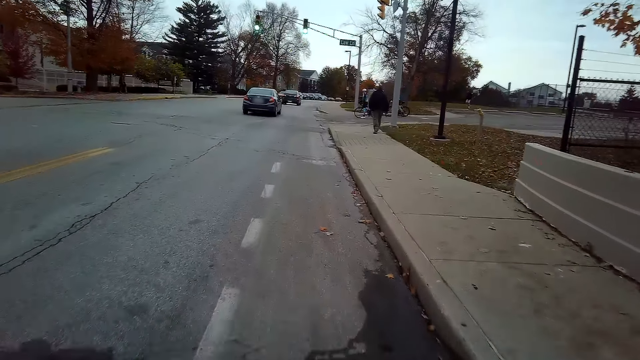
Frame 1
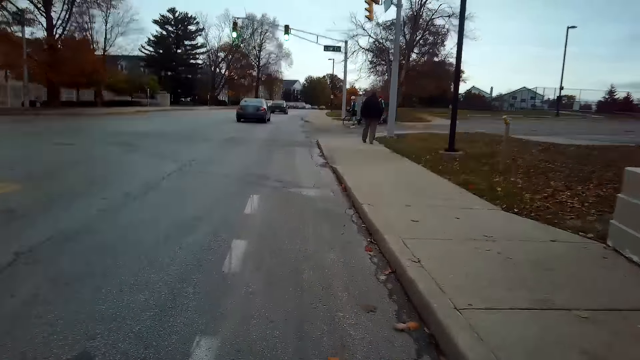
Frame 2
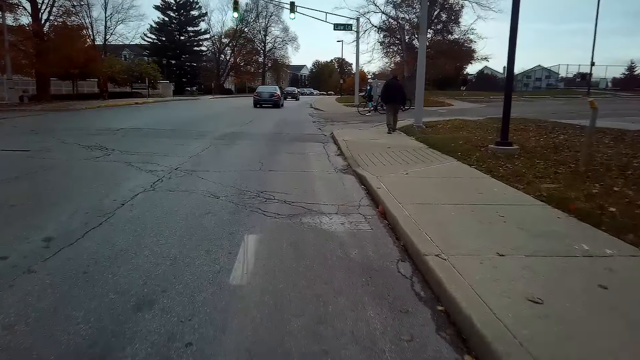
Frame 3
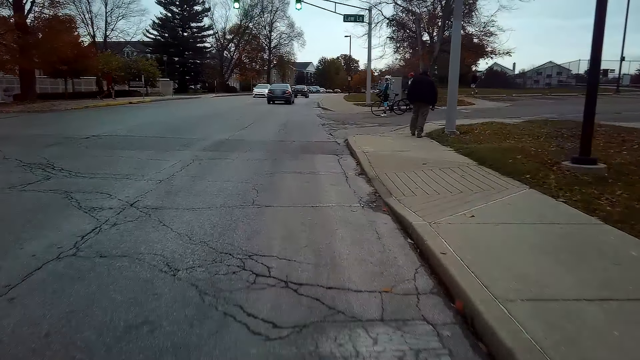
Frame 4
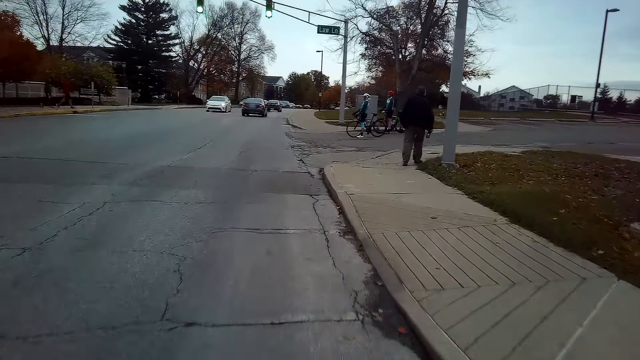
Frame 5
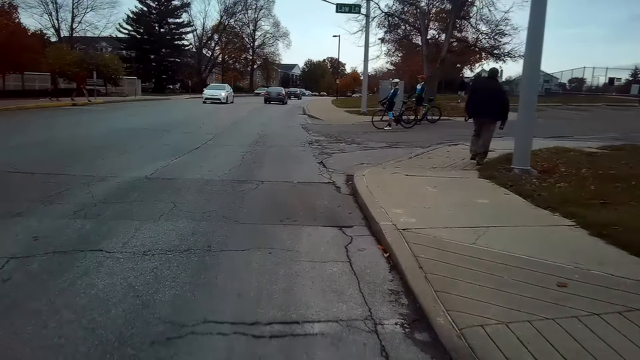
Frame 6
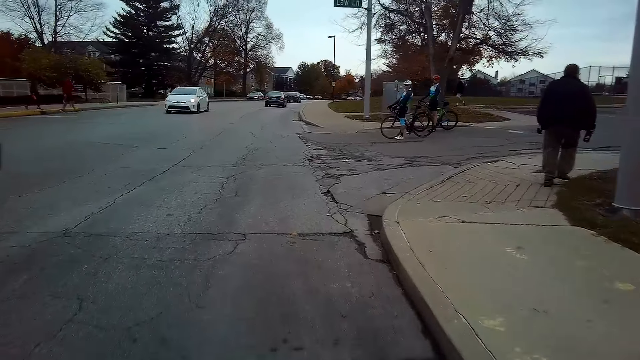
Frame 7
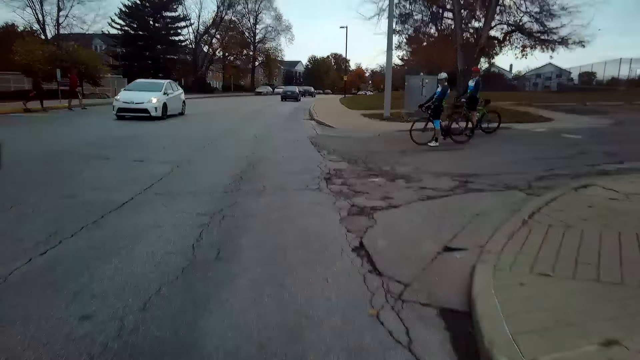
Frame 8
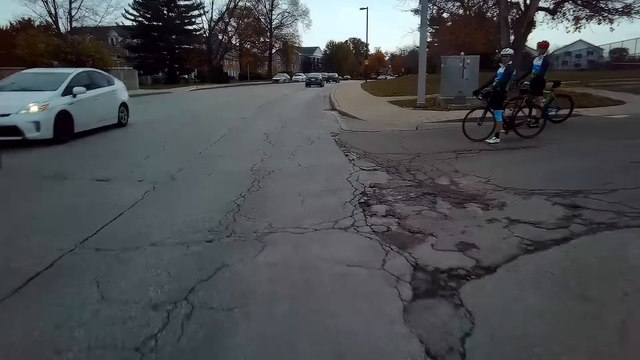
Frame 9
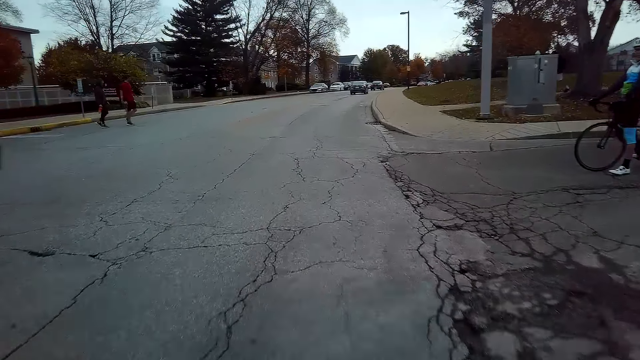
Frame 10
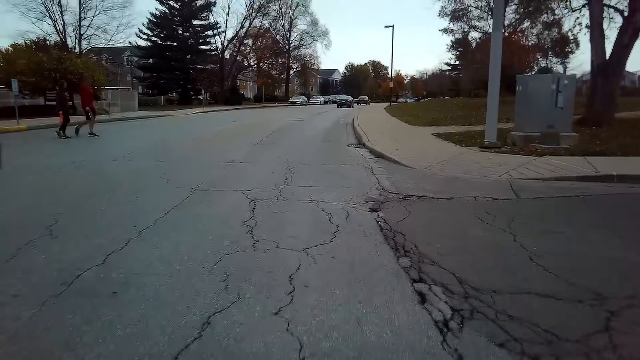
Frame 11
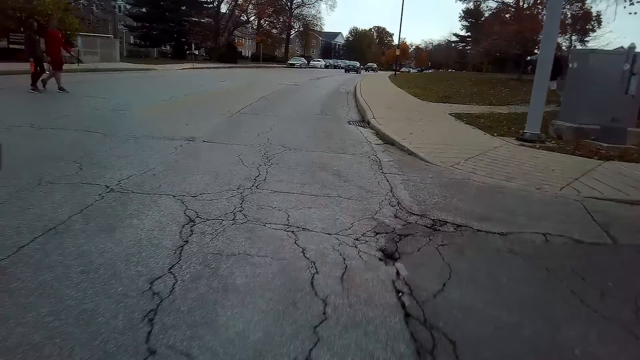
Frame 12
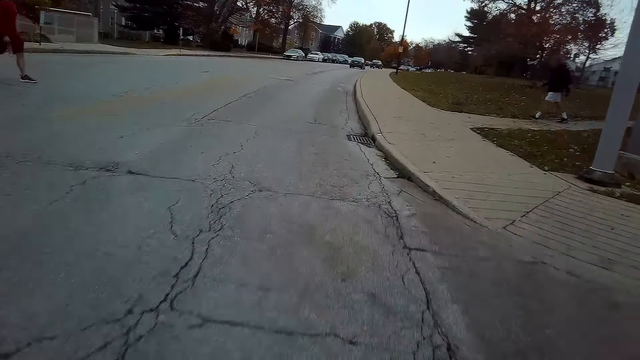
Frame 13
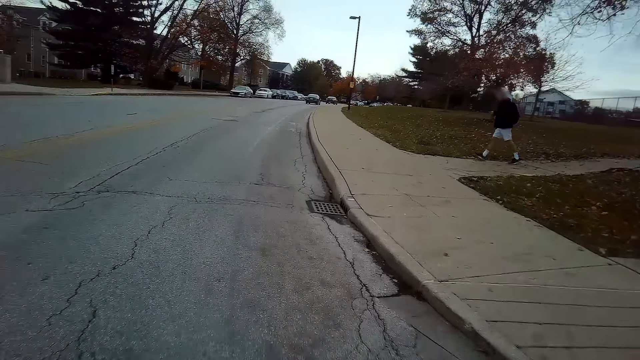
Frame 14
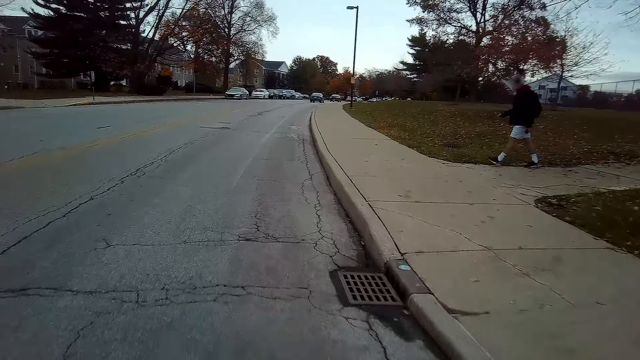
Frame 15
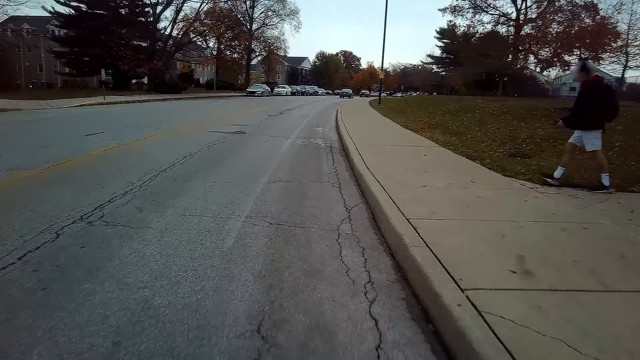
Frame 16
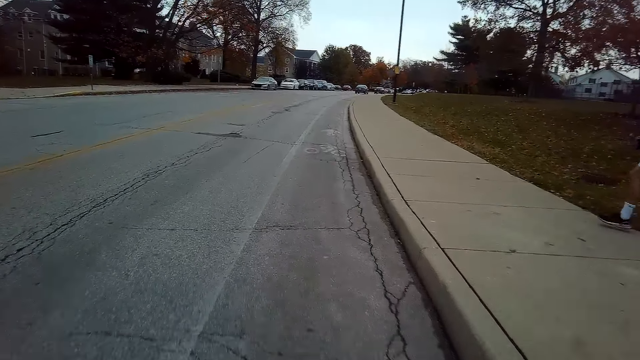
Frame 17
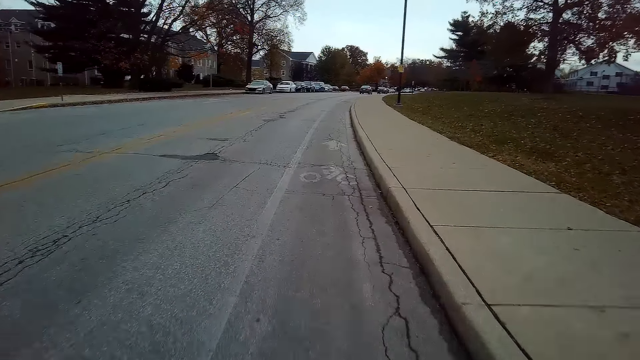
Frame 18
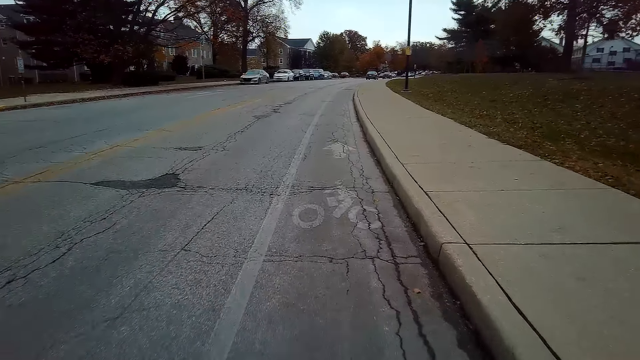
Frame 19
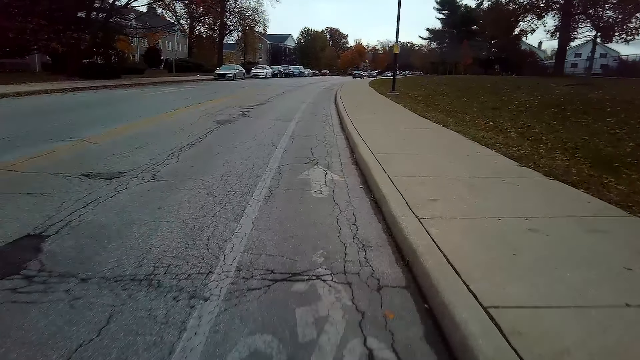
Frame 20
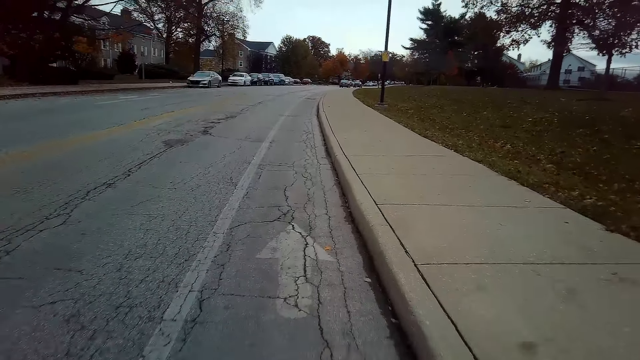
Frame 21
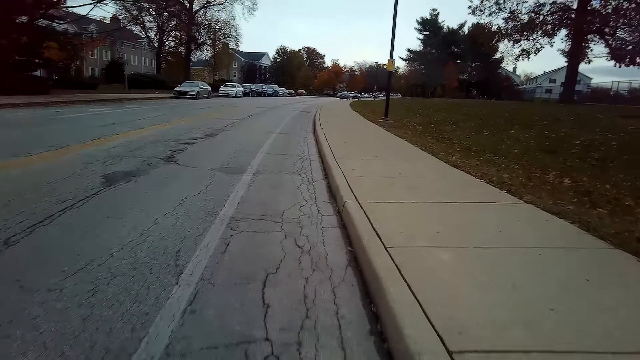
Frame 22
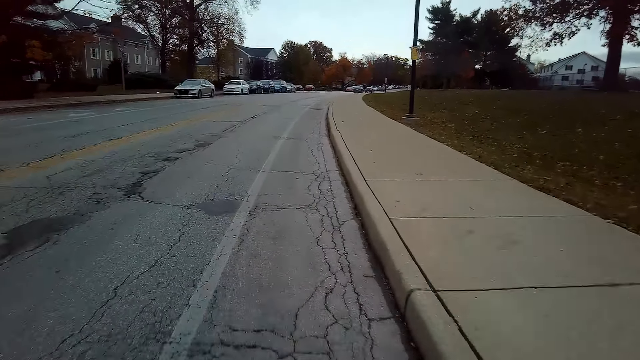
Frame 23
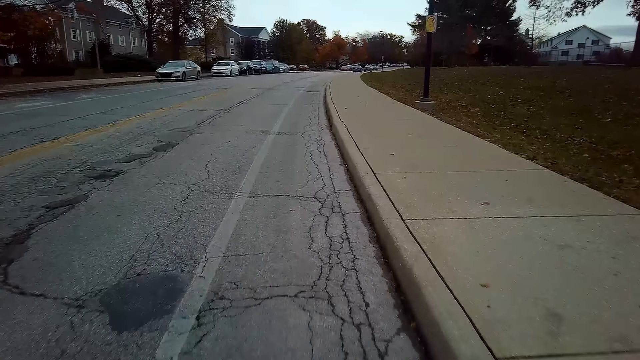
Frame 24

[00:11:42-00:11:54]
A man and another man stop on the road. Another man walks on the road. A lady and another man walk on the road.

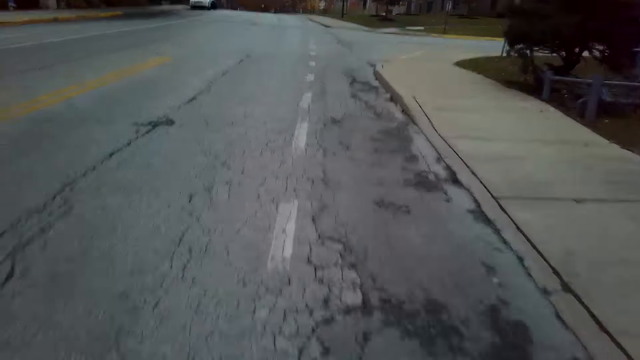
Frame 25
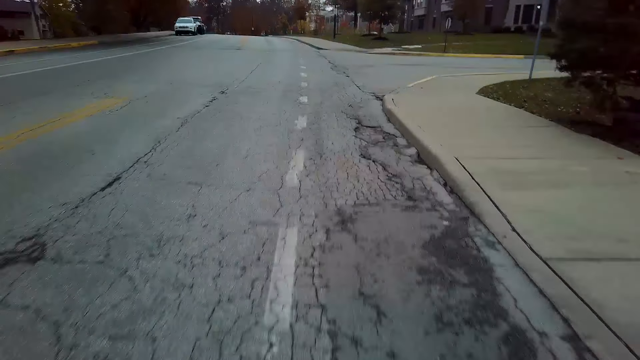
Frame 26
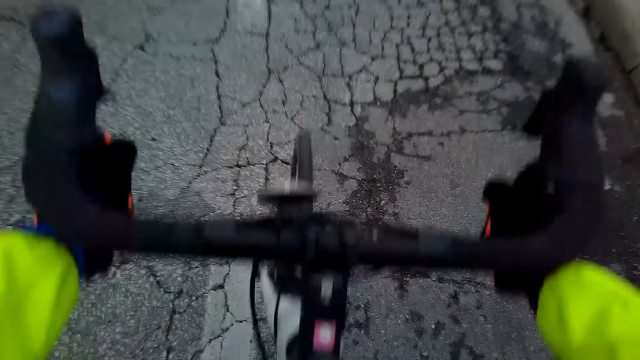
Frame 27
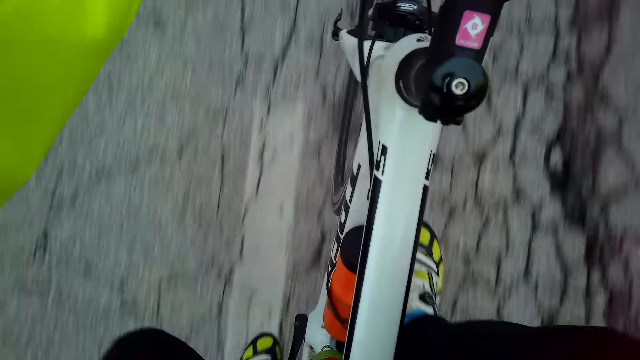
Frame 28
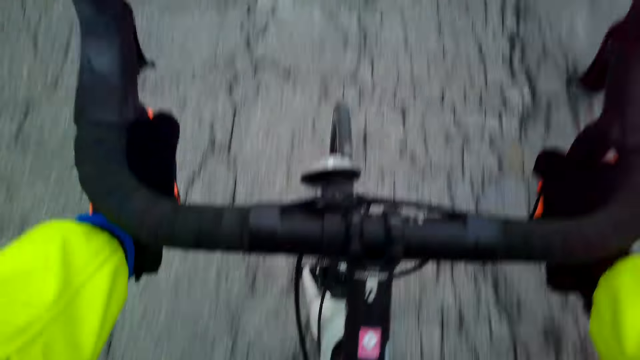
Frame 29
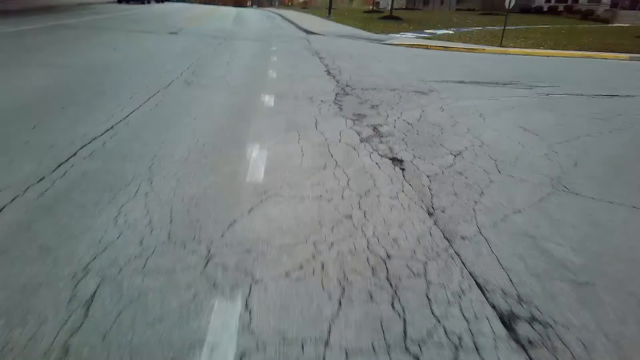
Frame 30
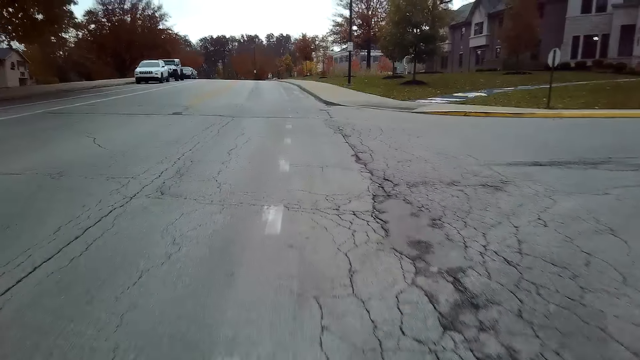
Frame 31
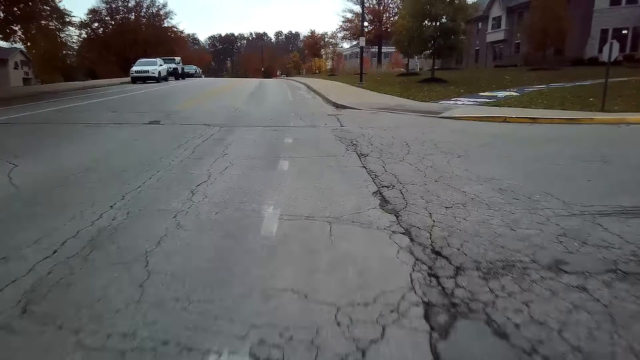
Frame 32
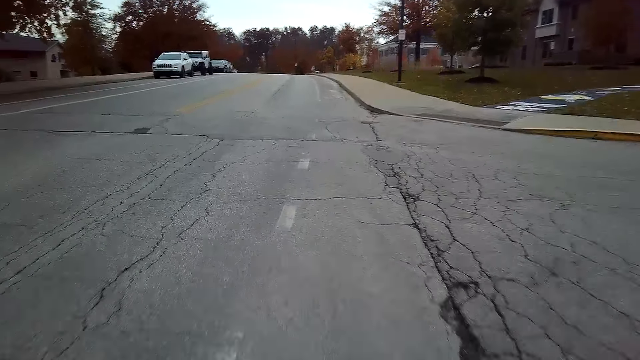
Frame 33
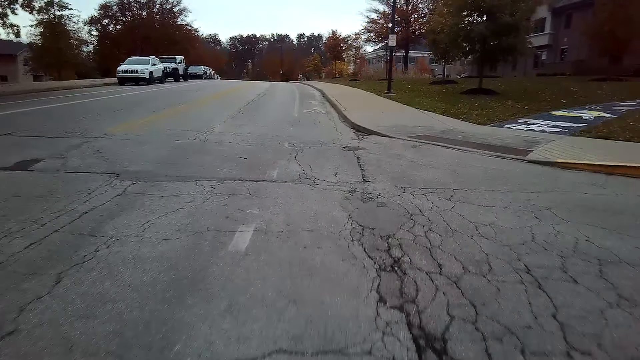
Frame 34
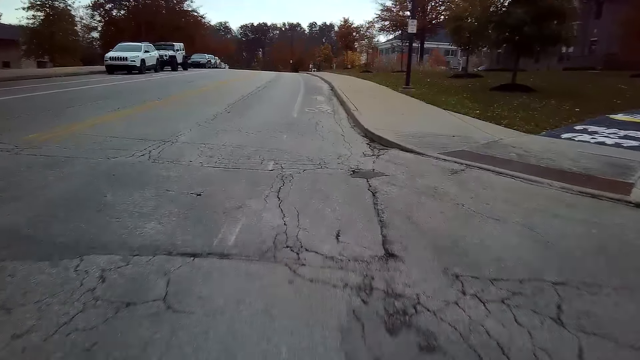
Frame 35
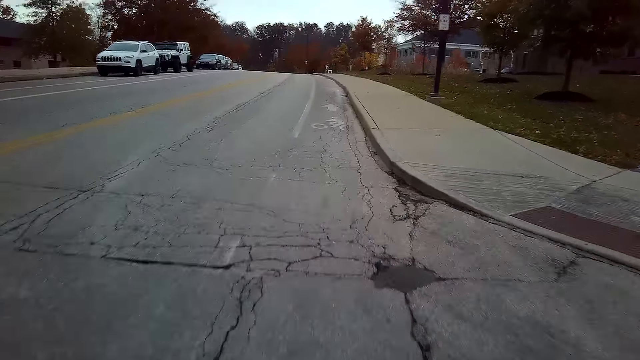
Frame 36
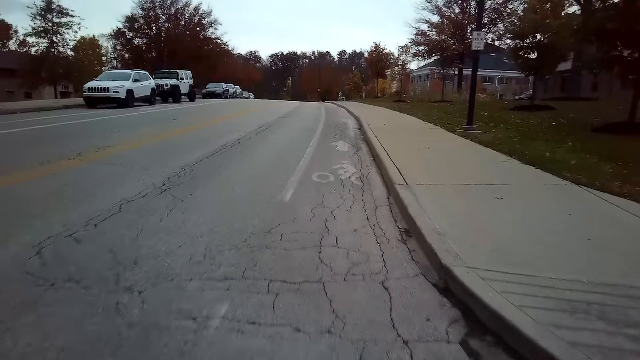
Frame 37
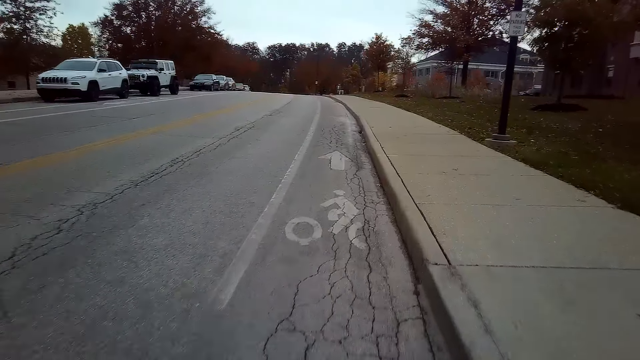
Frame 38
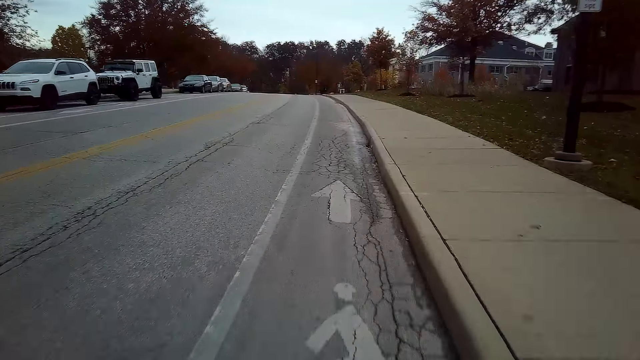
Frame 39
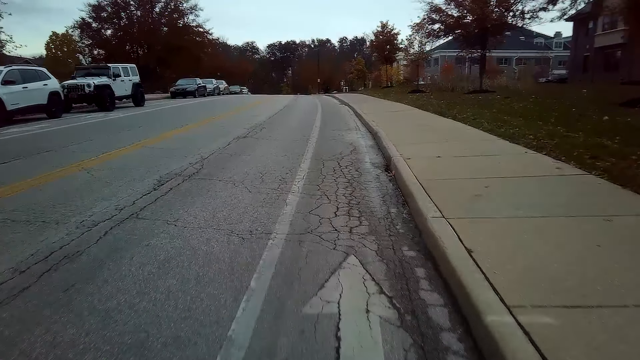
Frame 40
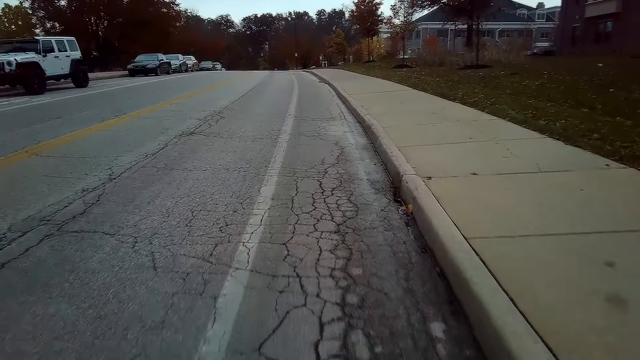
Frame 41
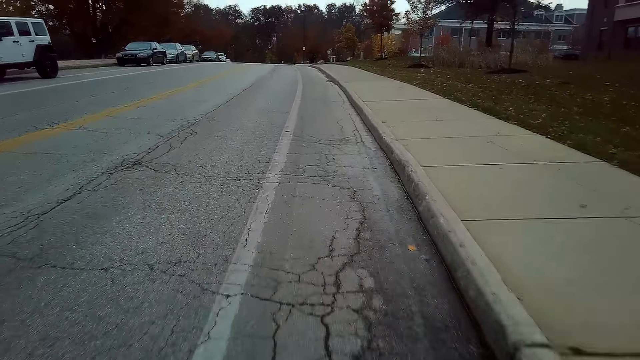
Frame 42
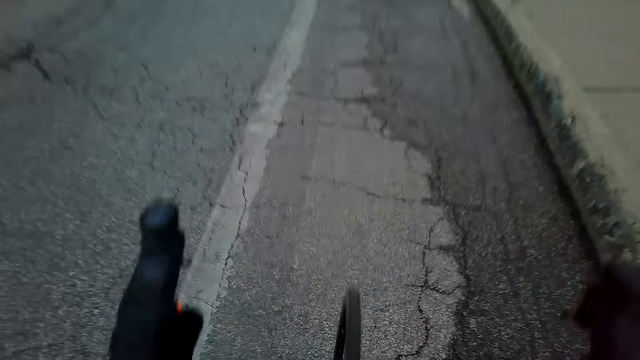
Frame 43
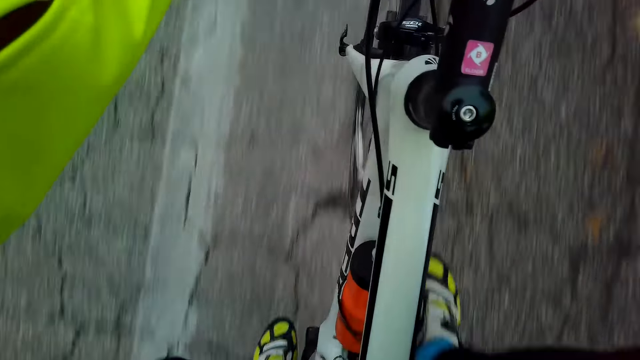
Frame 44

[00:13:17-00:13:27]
The camera wearer cycles the bicycle on the road.
